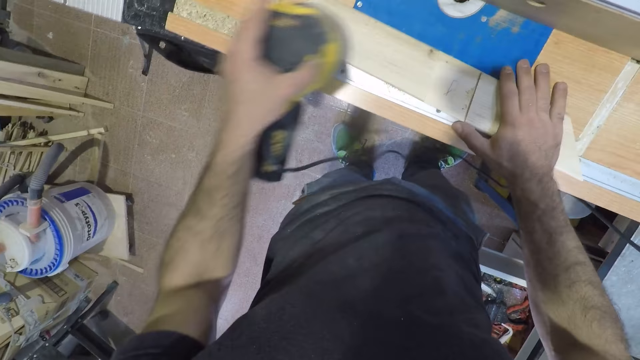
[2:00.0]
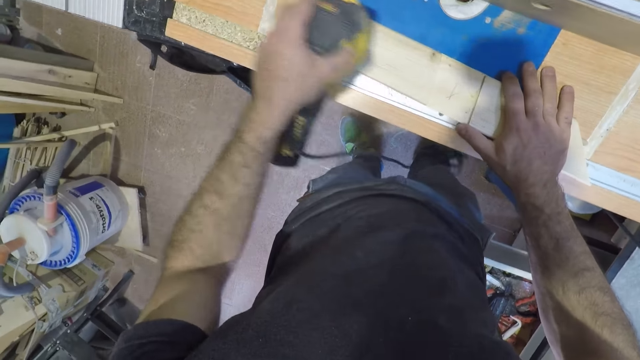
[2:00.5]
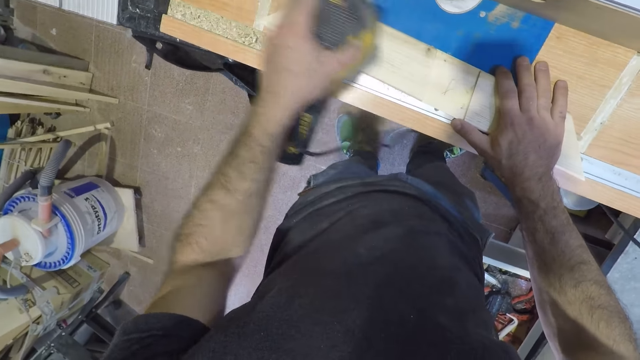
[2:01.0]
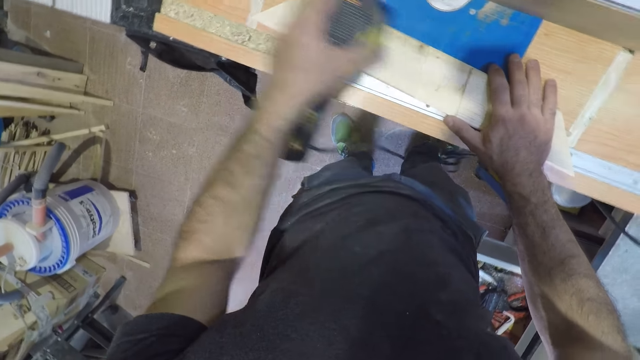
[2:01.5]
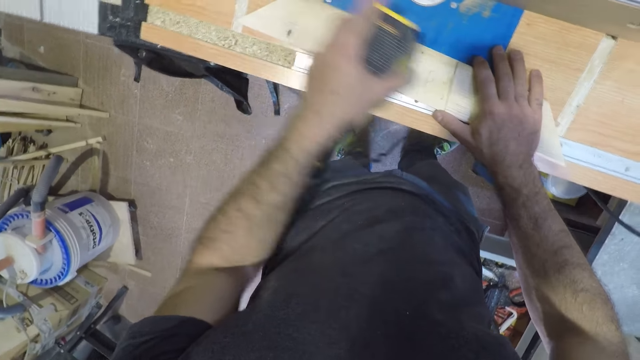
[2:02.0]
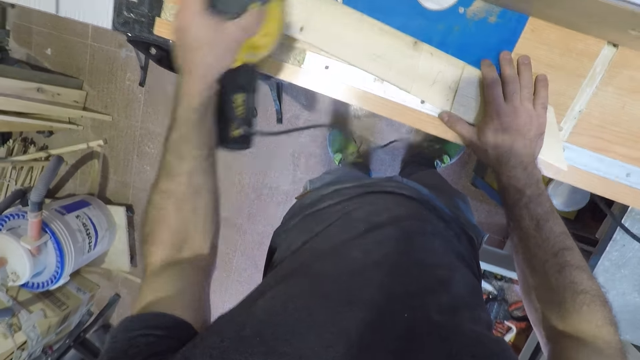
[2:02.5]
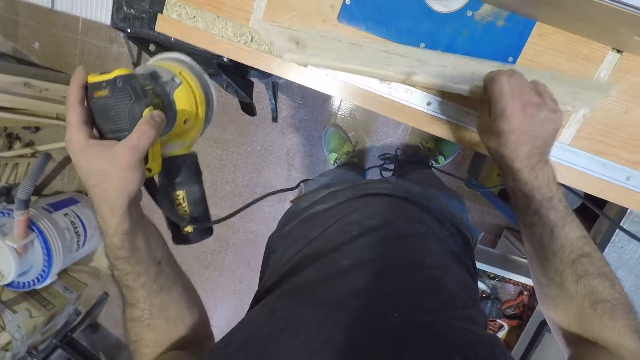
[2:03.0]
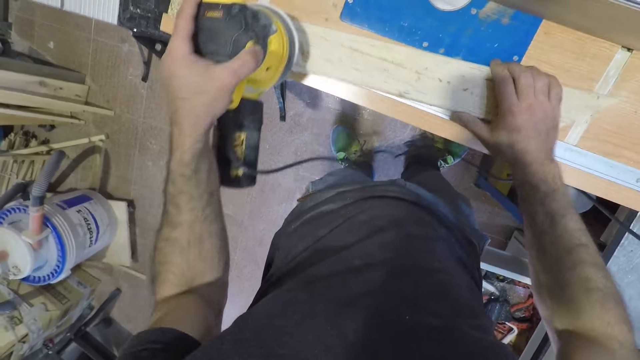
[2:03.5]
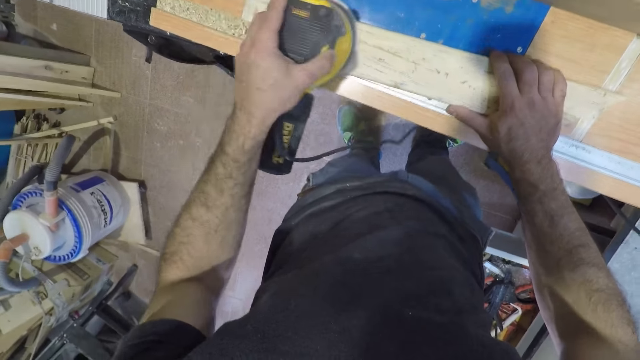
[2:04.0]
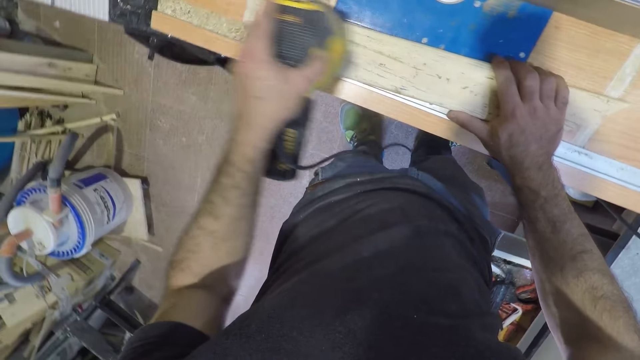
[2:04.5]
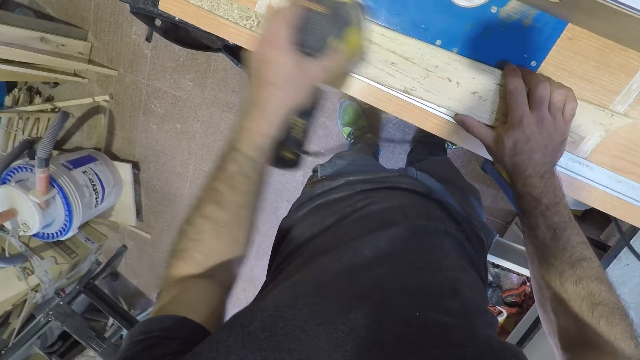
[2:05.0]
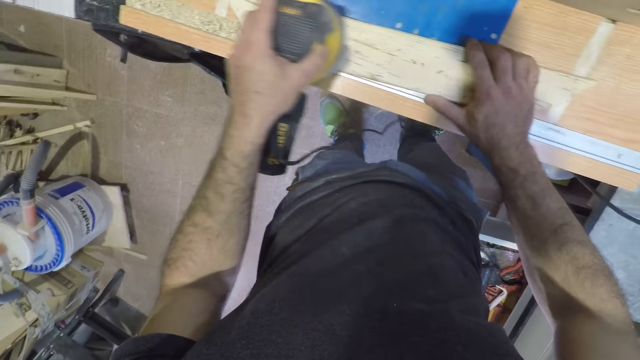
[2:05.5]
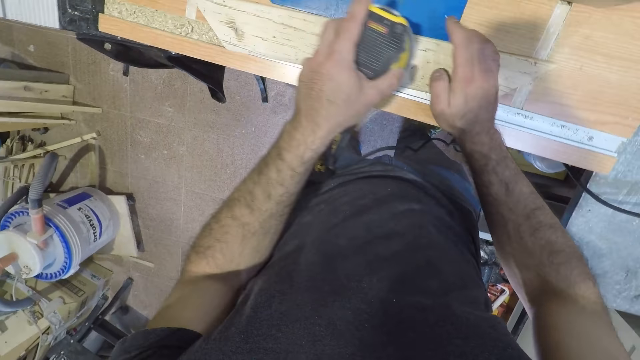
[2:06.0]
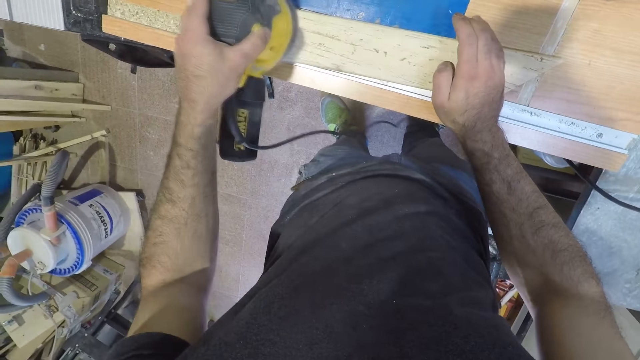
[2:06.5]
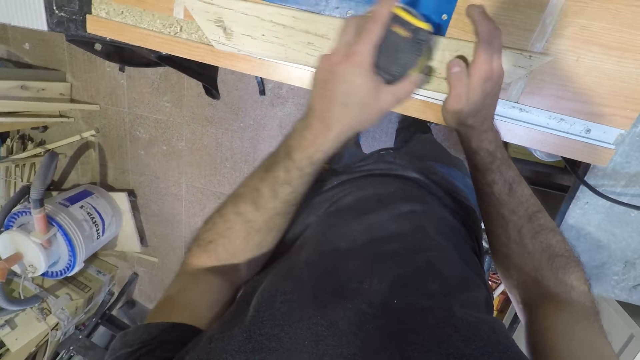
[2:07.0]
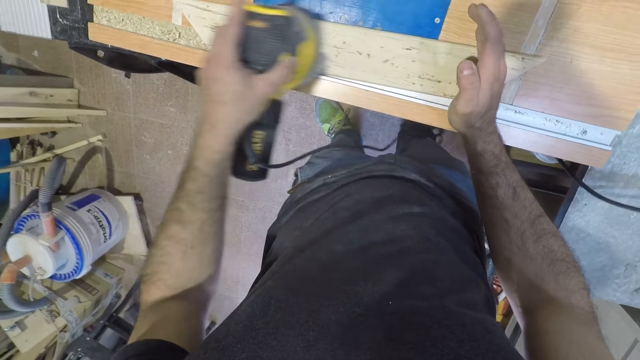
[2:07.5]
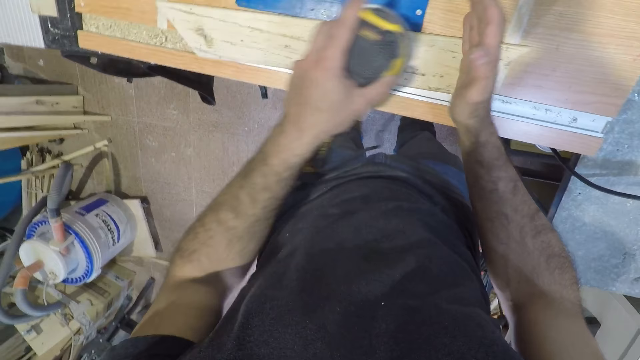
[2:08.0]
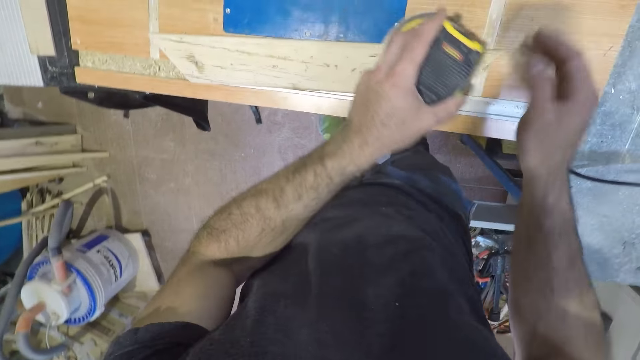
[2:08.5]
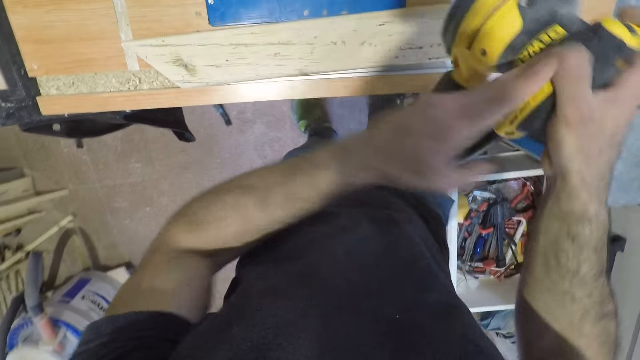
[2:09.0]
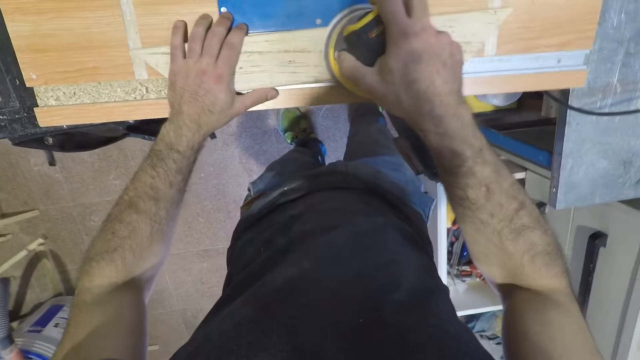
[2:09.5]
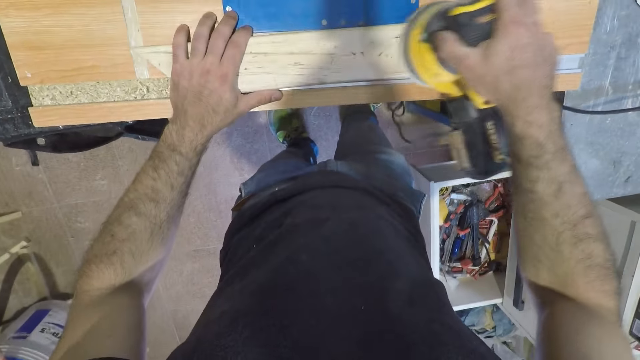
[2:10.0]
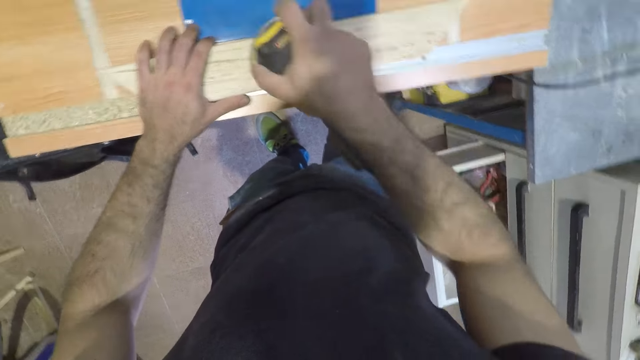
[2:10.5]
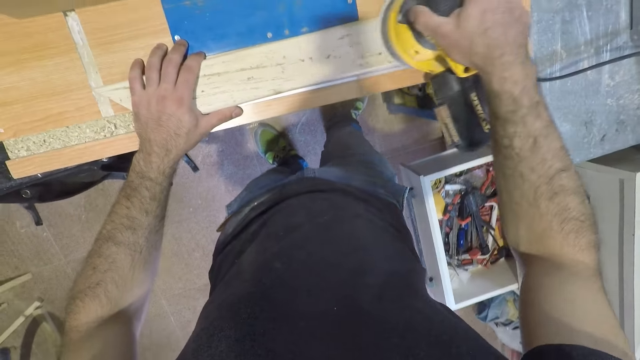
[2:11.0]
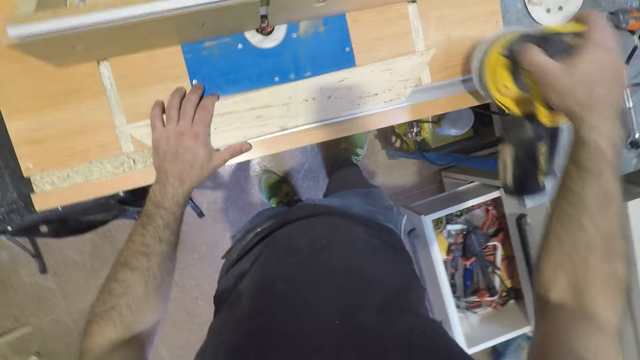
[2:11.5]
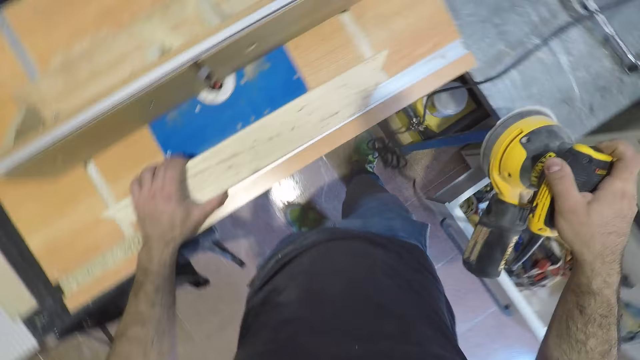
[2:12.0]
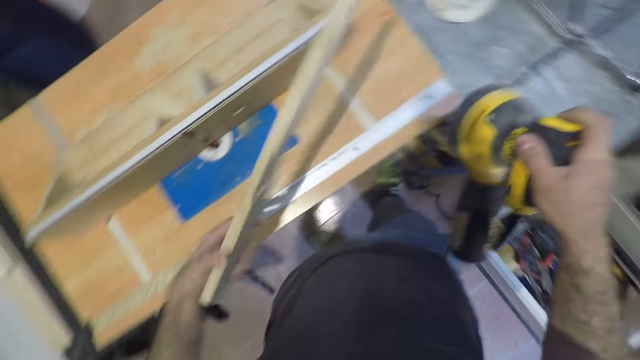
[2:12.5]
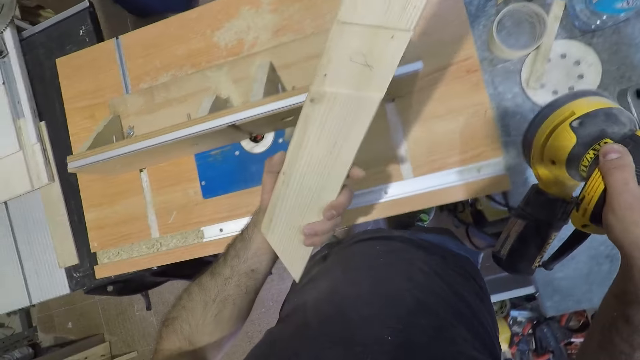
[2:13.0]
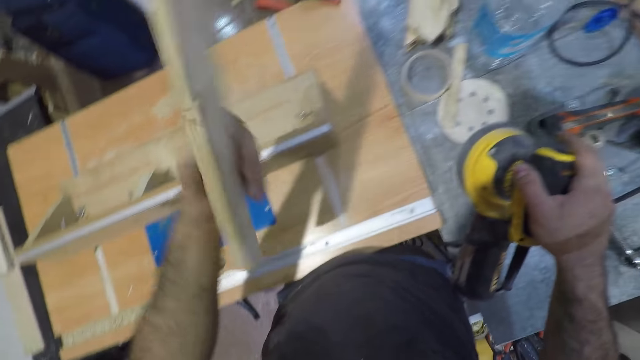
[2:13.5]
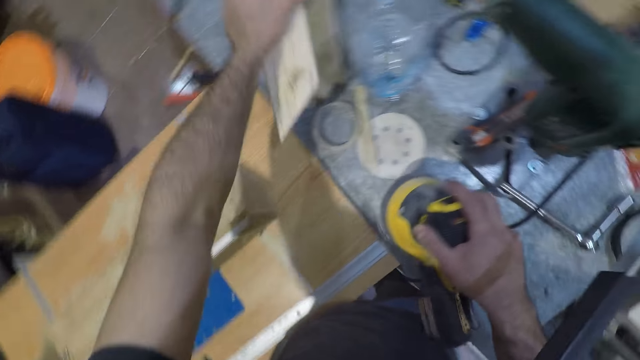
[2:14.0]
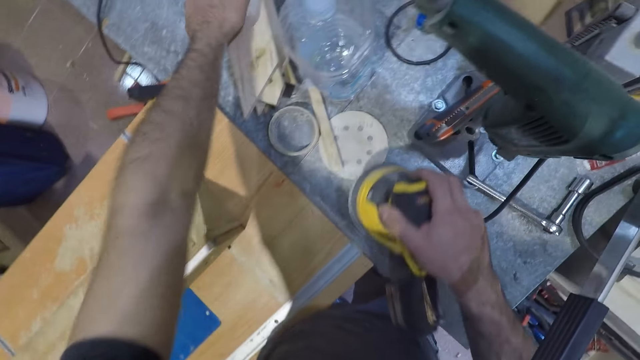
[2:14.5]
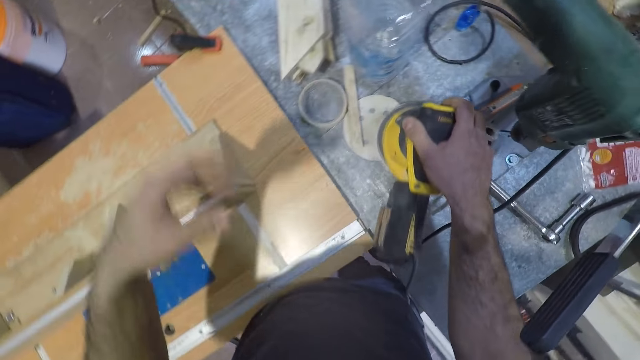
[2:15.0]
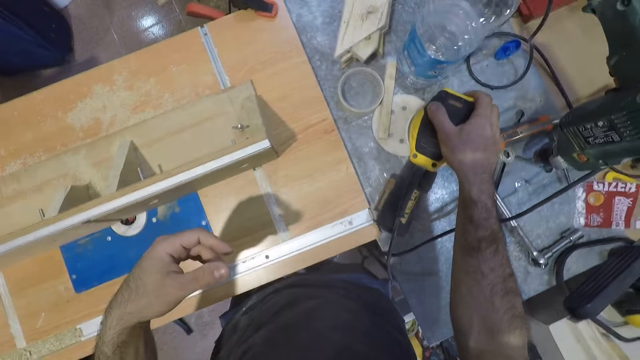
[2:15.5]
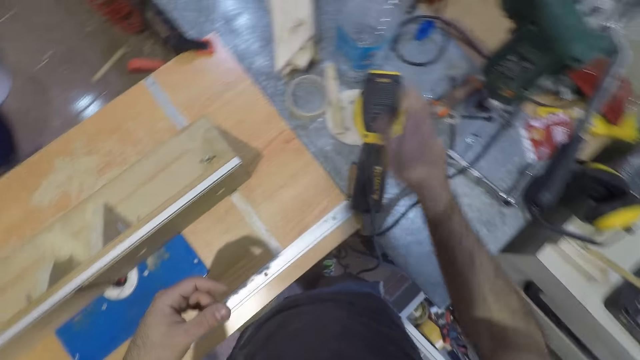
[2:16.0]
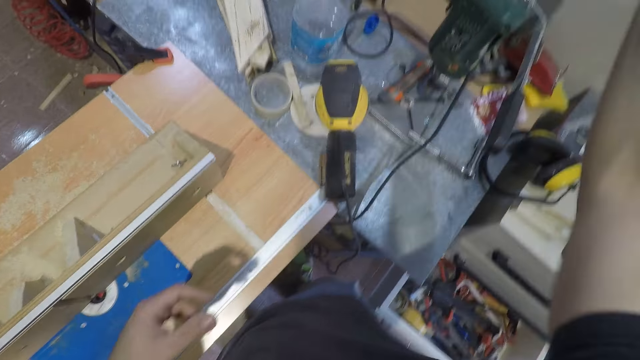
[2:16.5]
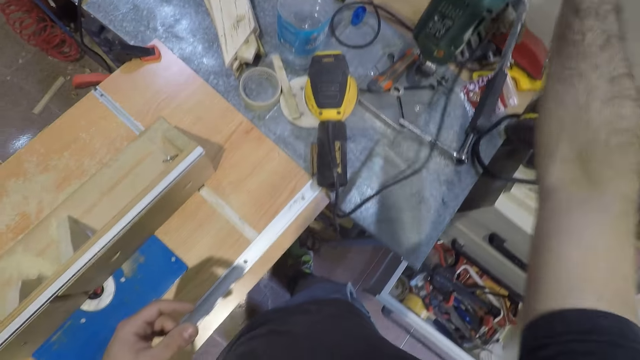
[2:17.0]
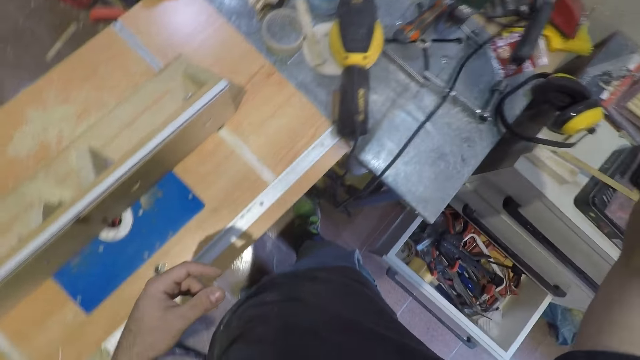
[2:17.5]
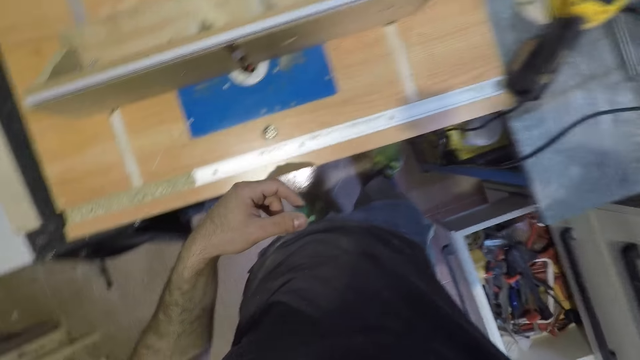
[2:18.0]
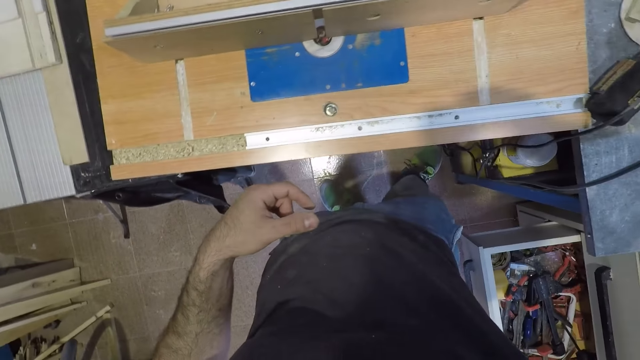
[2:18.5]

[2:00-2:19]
The camera wearer removes the wood sanding machine or electric sander from the wood. He sands the wood with the wood sanding machine. He turns the wood on the table. He changes the wood. He sands the wood with the wood sanding machine. He transfers the wood sanding machine from his left hand to his right hand. He sands the wood with the wood sanding machine. He removes the wood sanding machine from the wood. He stares at the wood. He picks up the wood from the table. He inspects the wood. He drops the wood on the pile of woods. He drops the wood sanding machine on the metal surface. He raises his right hand. He turns the electric sander off.
